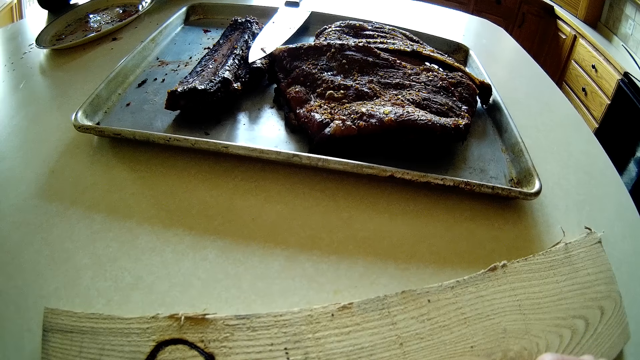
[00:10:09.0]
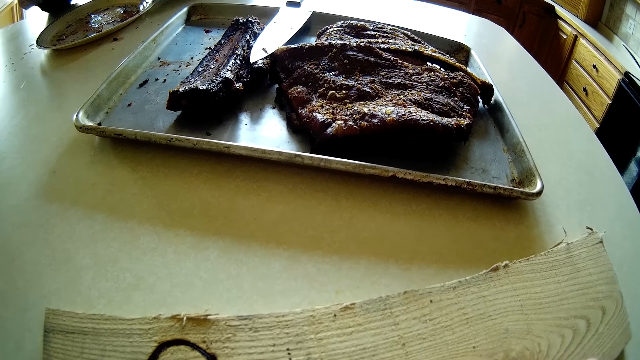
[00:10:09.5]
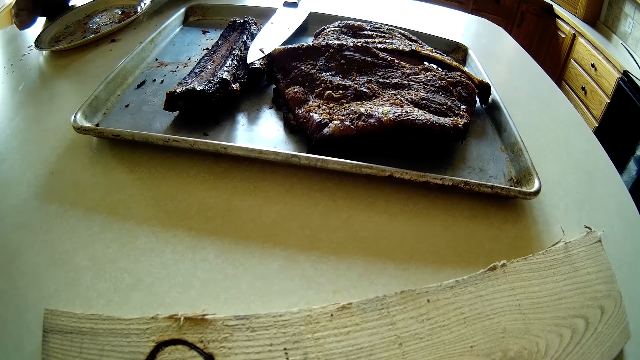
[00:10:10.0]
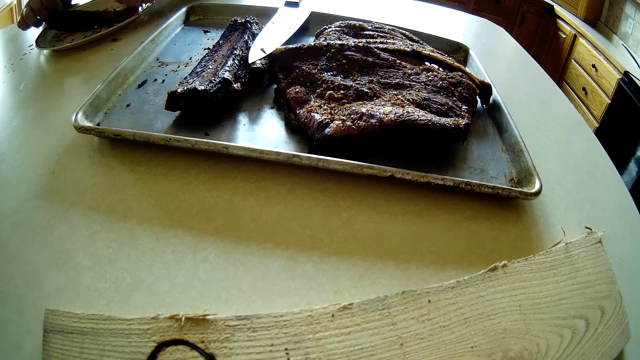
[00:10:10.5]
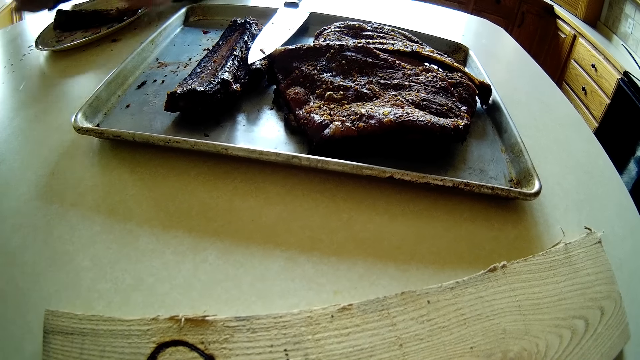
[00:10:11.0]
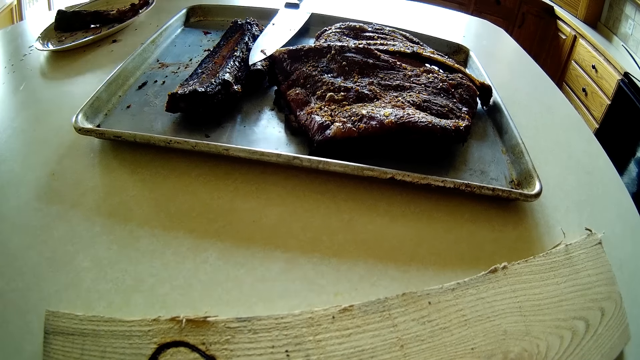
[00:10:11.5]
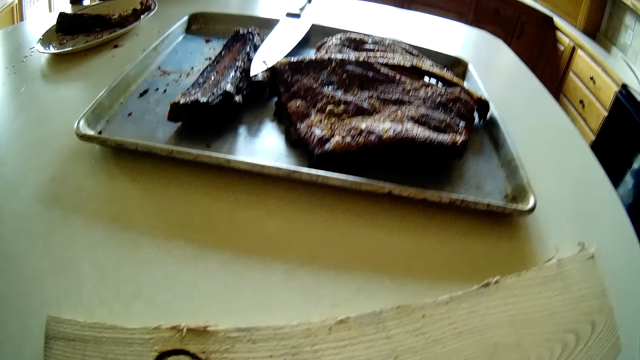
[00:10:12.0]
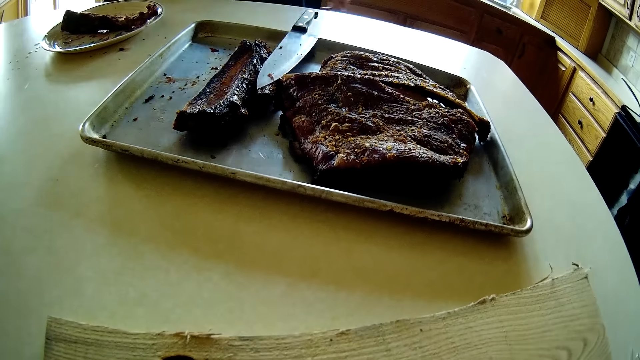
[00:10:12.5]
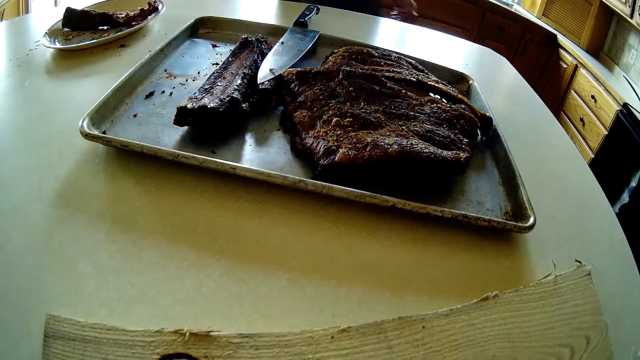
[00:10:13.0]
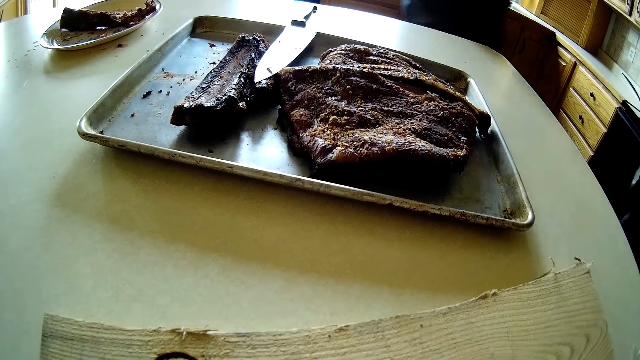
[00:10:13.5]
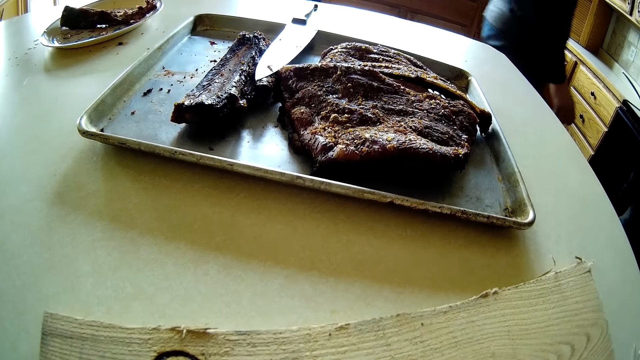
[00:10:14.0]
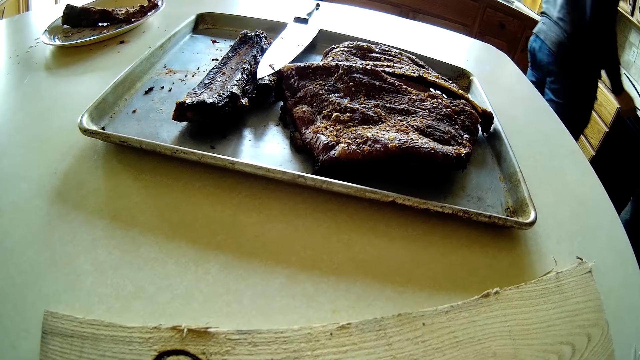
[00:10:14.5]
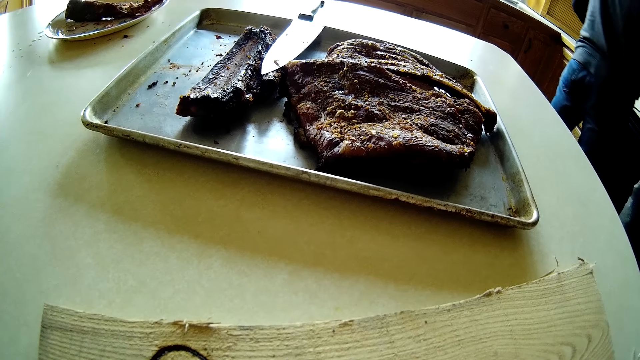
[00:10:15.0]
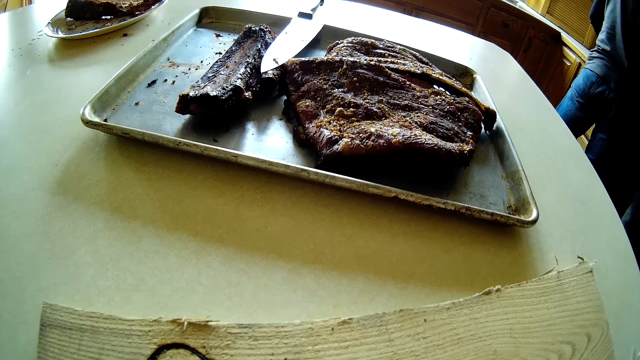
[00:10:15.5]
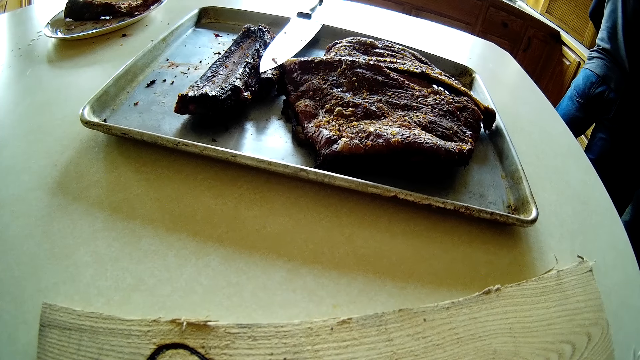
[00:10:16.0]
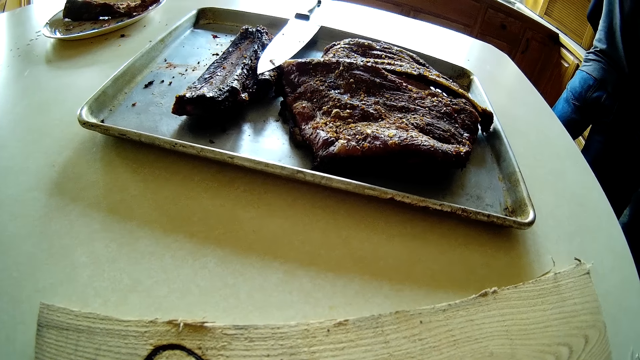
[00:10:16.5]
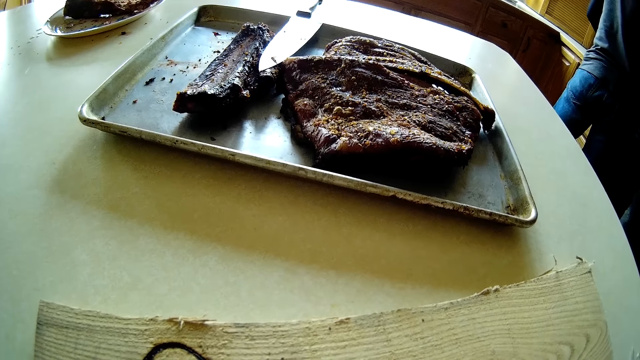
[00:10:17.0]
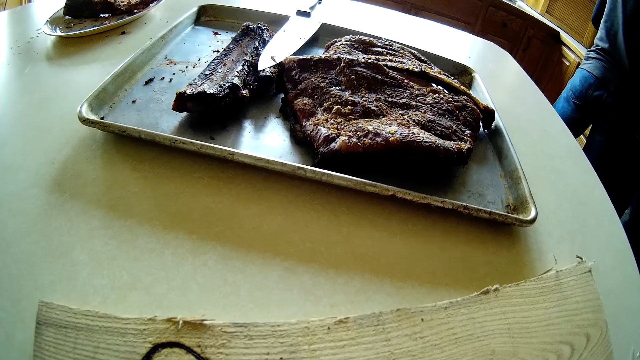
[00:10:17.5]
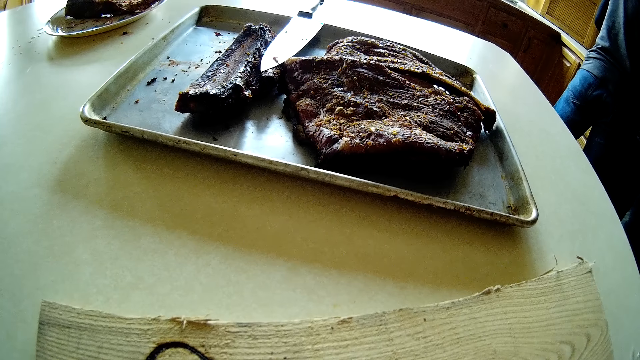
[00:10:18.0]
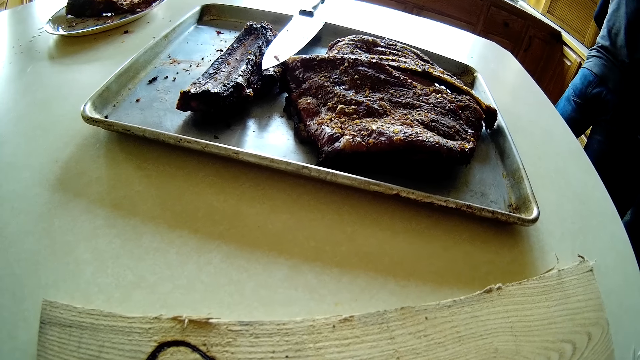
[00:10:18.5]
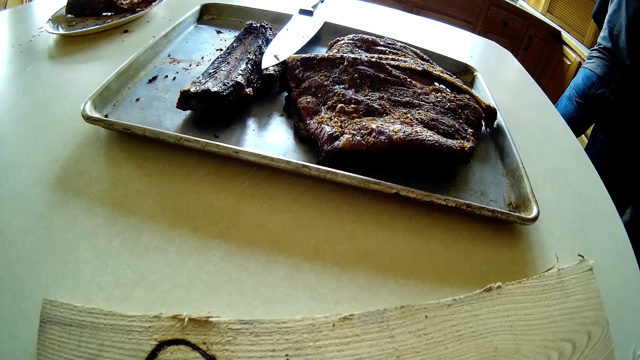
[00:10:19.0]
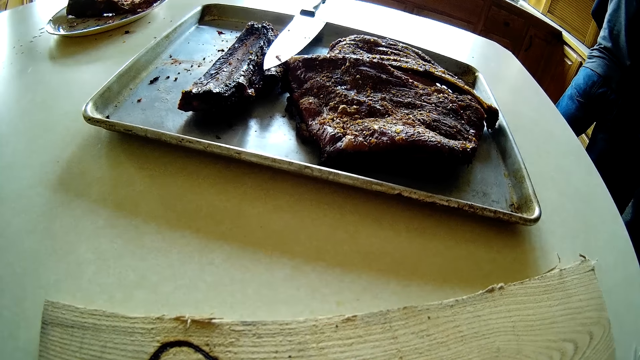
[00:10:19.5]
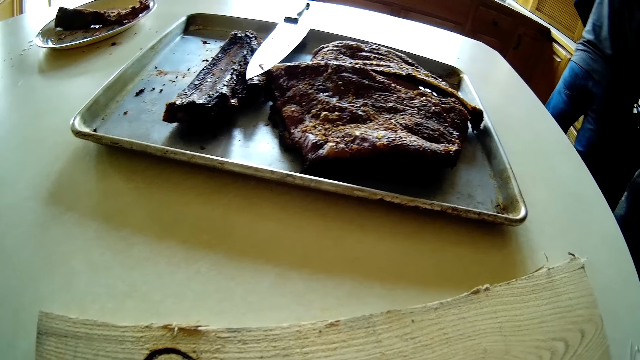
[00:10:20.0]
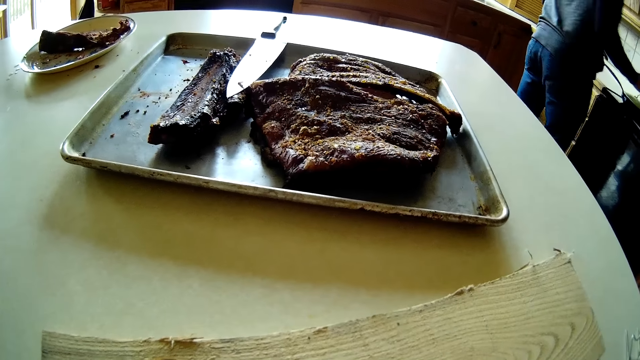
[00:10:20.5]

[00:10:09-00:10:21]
The man drops the rib on the plate with both hands. The camera wearer puts meat in the plate. The man walks away from the kitchen table. The camera wearer walks.

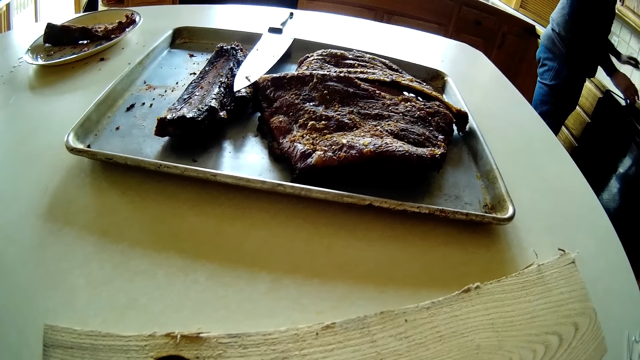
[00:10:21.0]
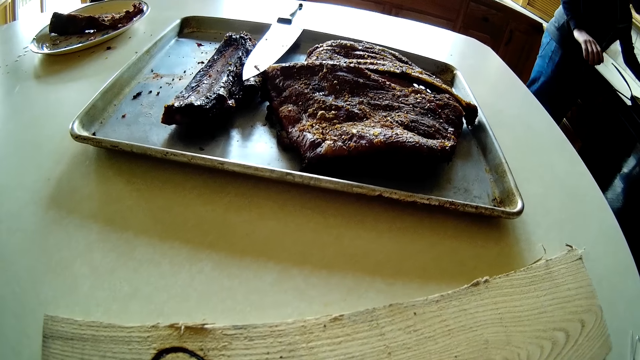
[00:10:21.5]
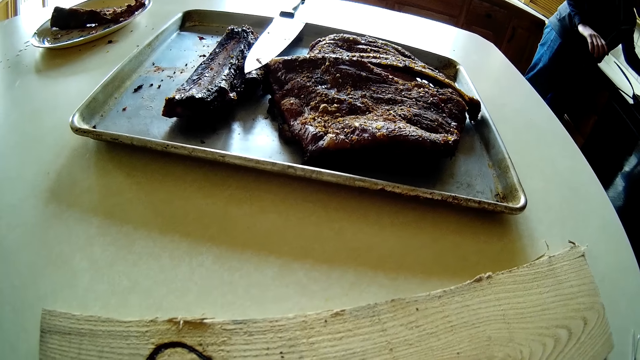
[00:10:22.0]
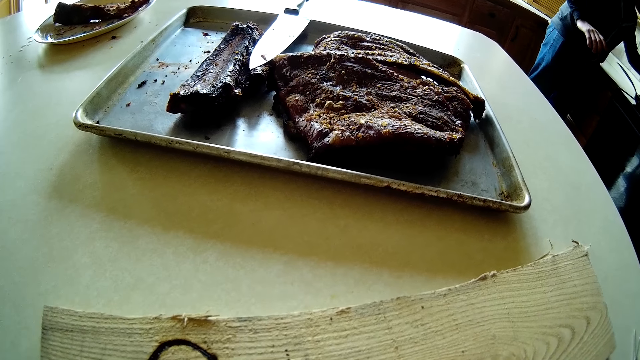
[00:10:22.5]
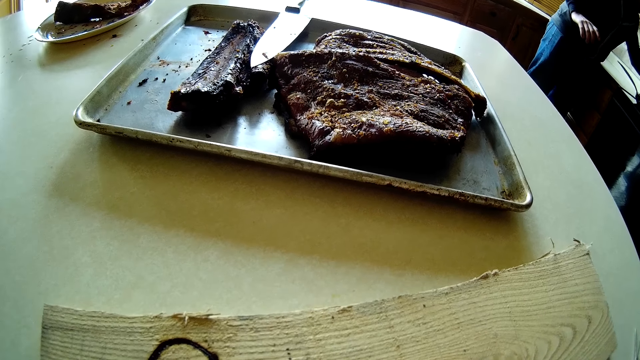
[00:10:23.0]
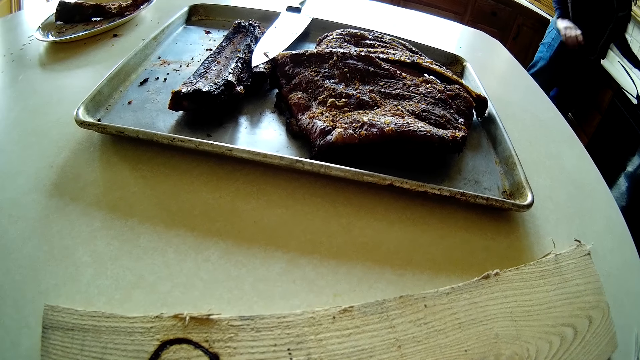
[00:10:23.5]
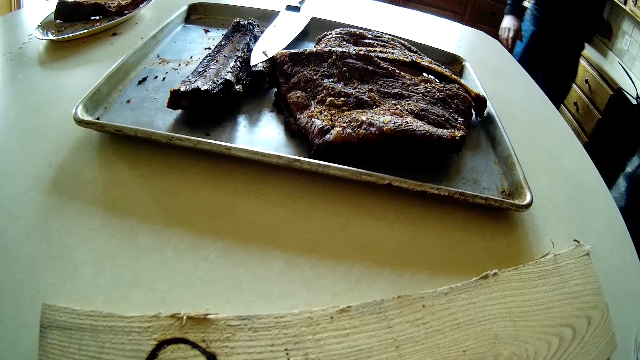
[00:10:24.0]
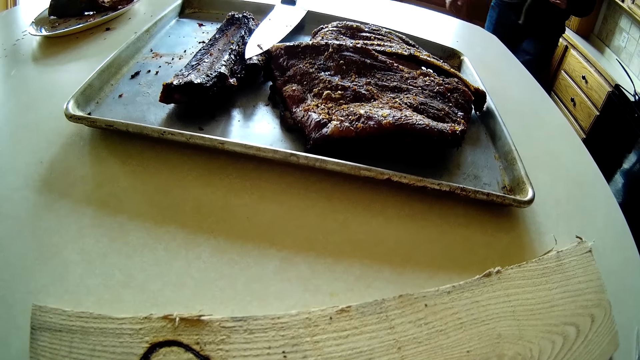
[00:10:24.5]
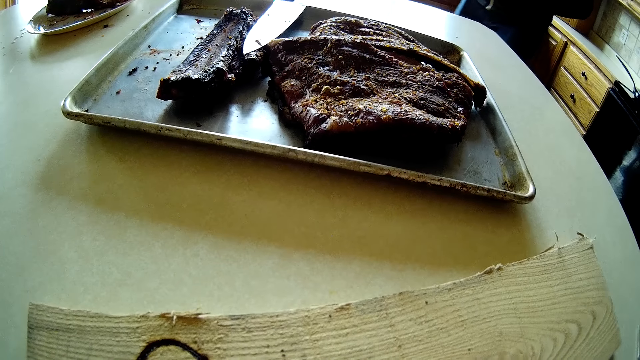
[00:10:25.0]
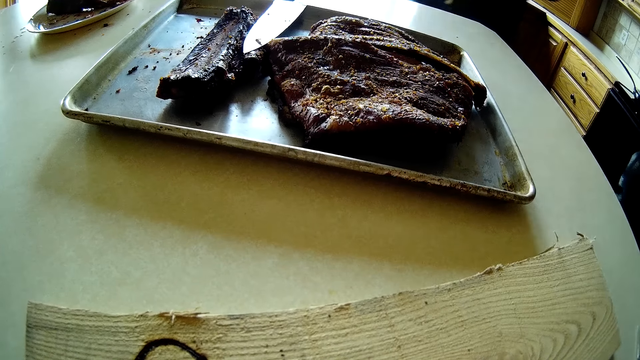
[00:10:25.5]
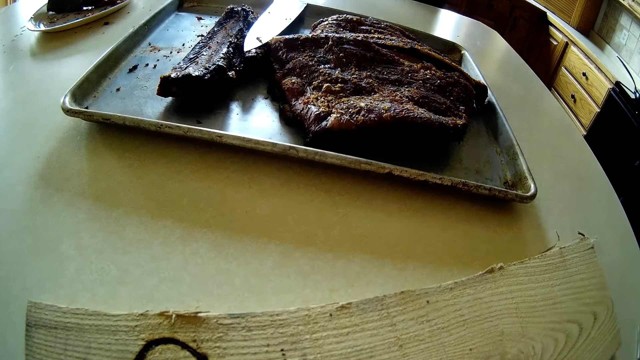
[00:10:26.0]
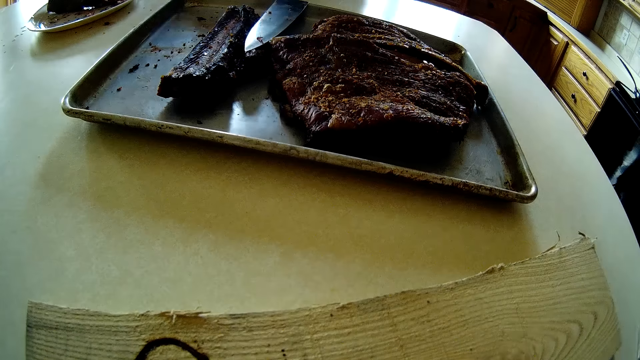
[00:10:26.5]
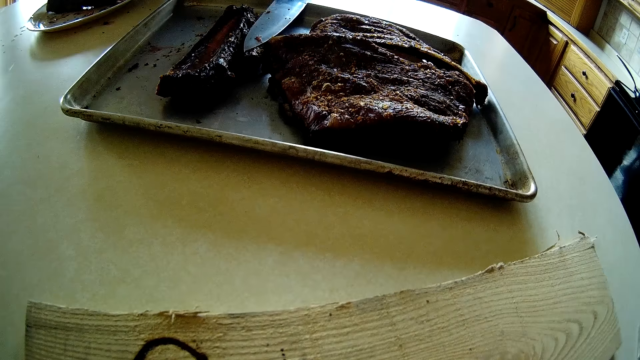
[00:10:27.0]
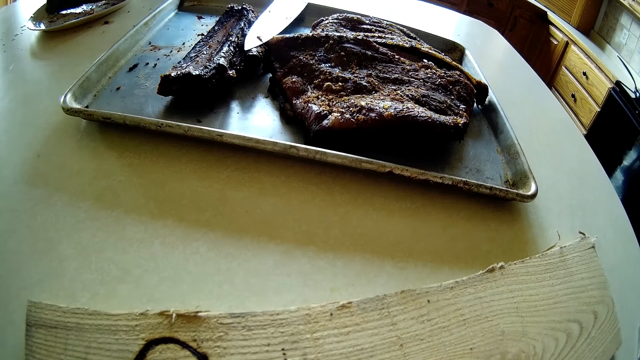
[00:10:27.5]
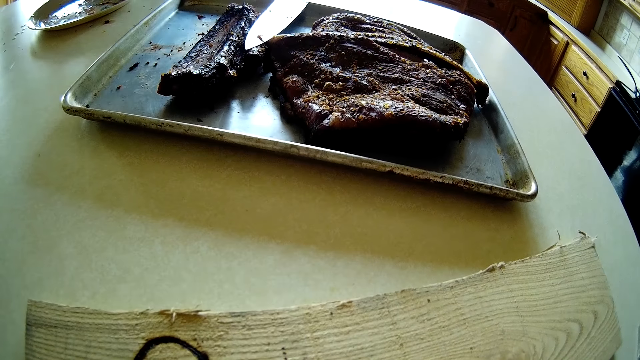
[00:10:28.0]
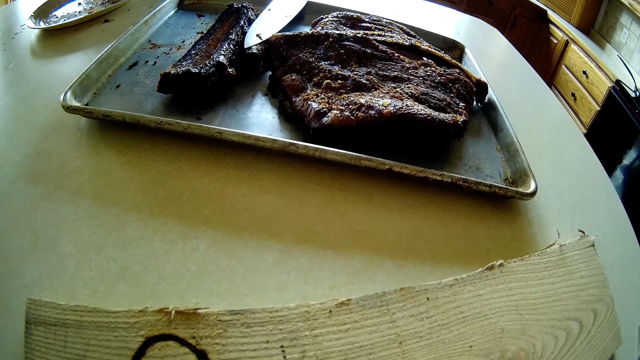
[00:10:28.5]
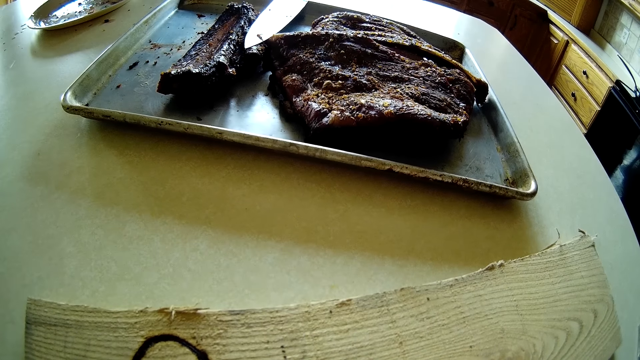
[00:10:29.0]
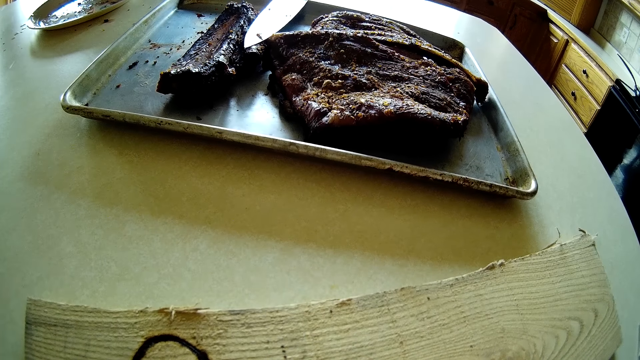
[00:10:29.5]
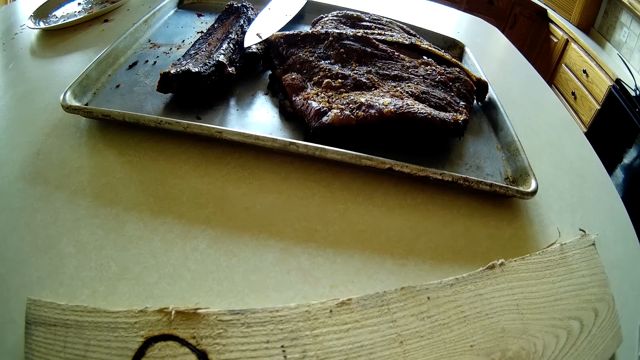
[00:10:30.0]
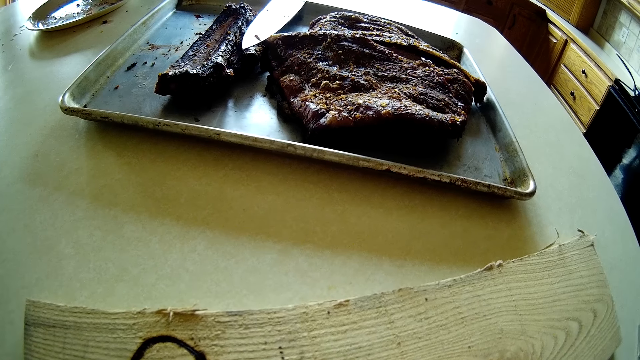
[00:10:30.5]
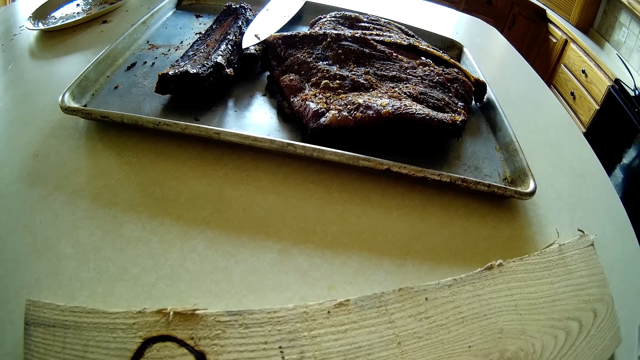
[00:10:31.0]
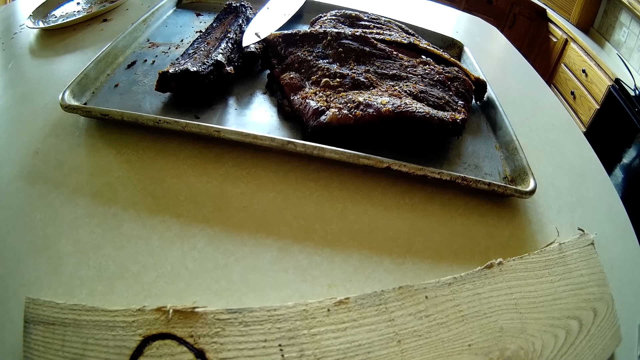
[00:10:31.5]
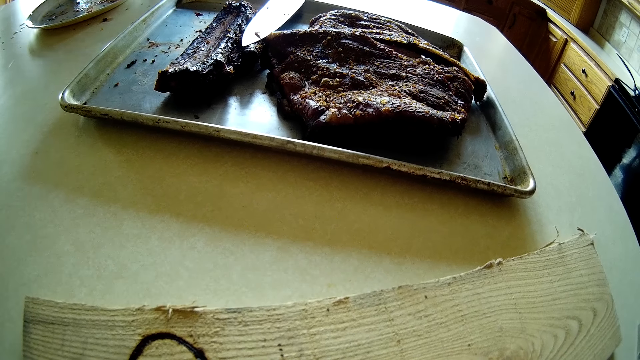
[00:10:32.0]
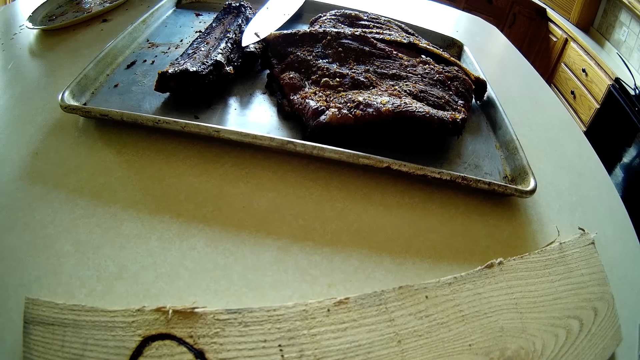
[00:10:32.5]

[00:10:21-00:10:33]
The camera wearer drops meat in the trash. The man walks to the kitchen table. The man picks up the rib from the plate with both hands. The camera wearer picks meat.
